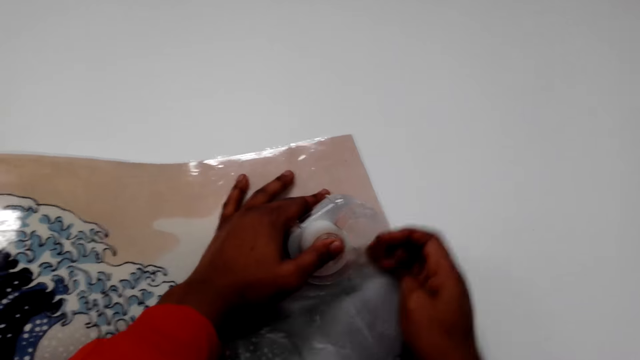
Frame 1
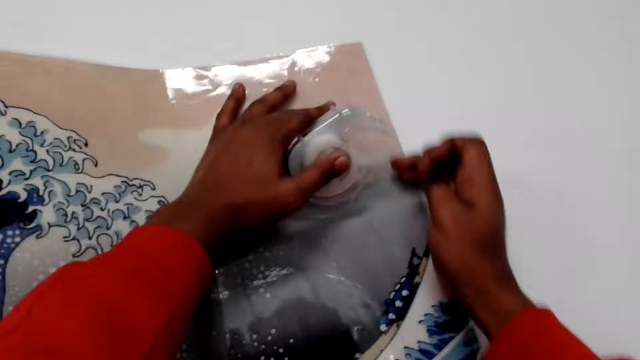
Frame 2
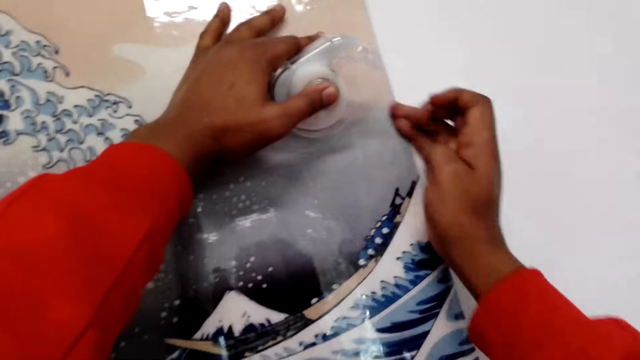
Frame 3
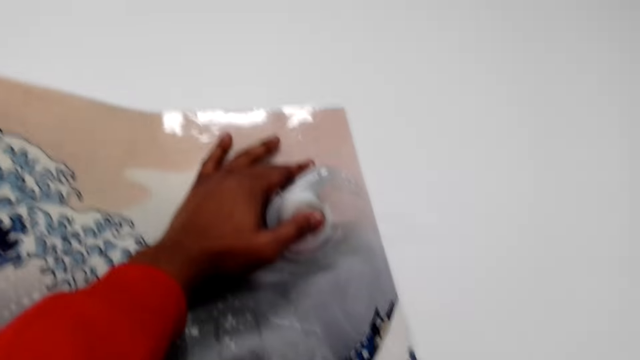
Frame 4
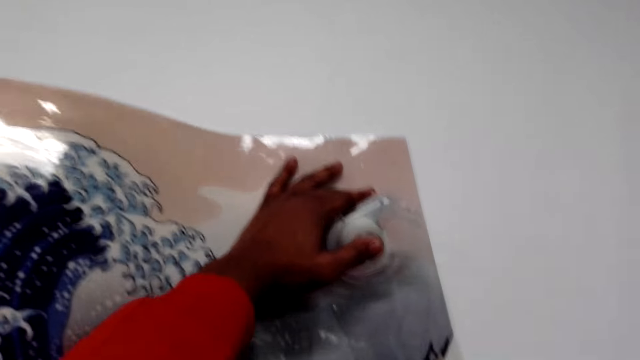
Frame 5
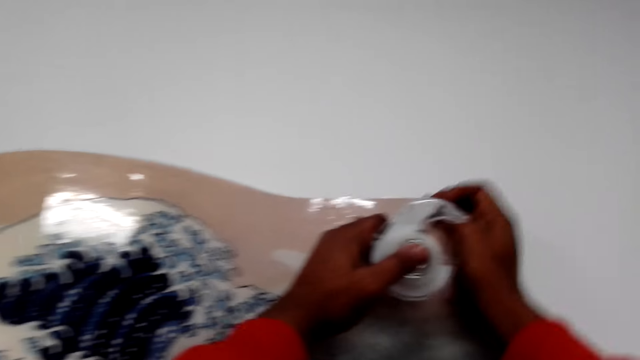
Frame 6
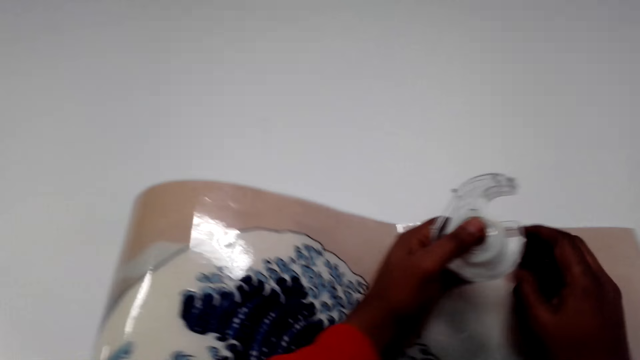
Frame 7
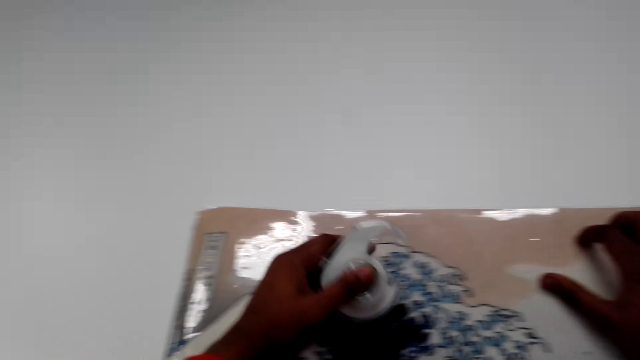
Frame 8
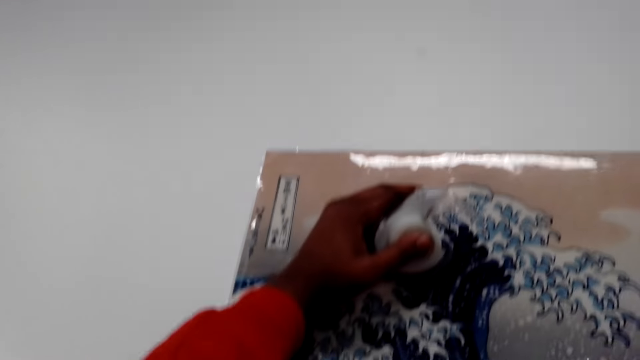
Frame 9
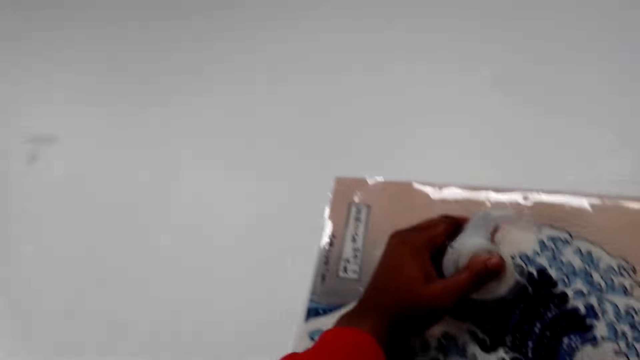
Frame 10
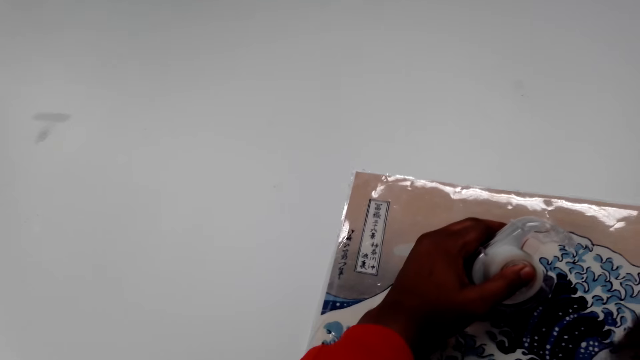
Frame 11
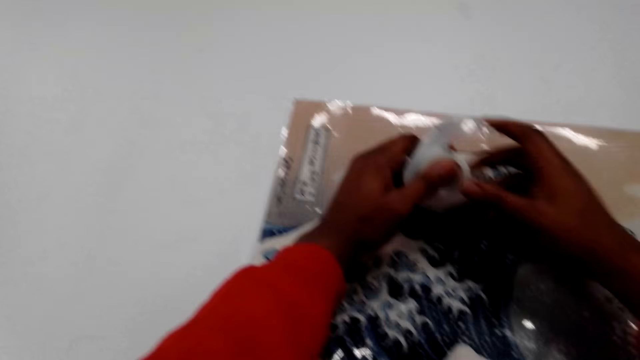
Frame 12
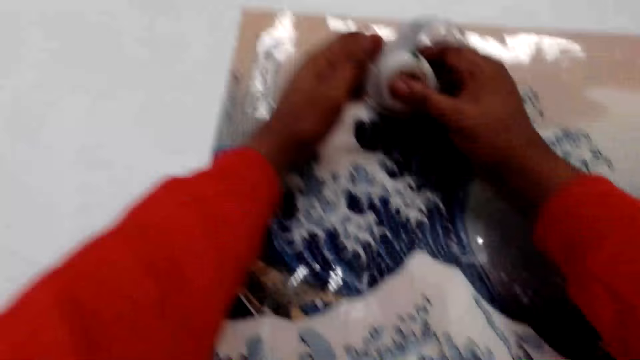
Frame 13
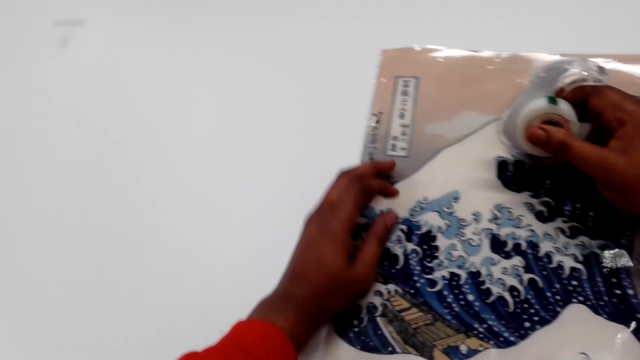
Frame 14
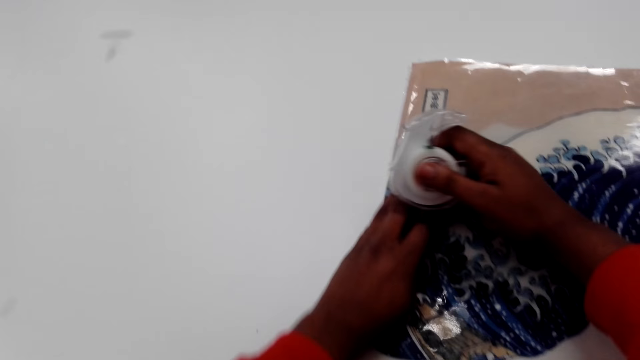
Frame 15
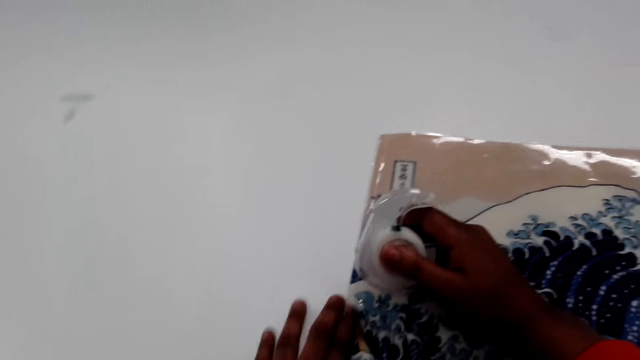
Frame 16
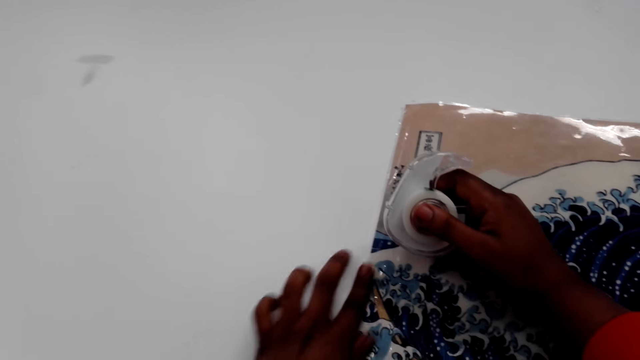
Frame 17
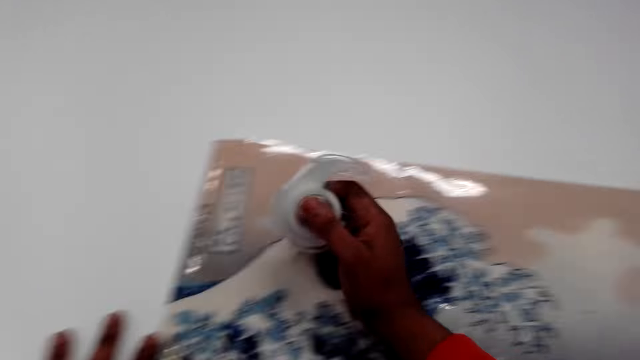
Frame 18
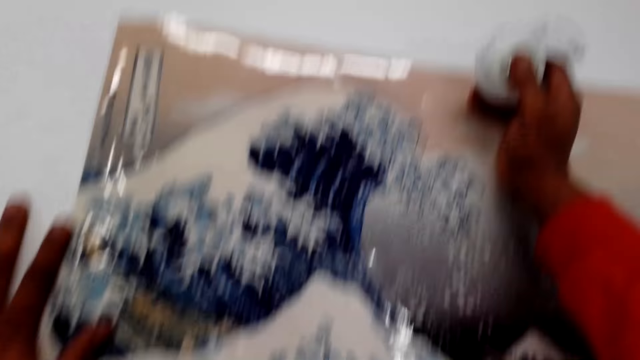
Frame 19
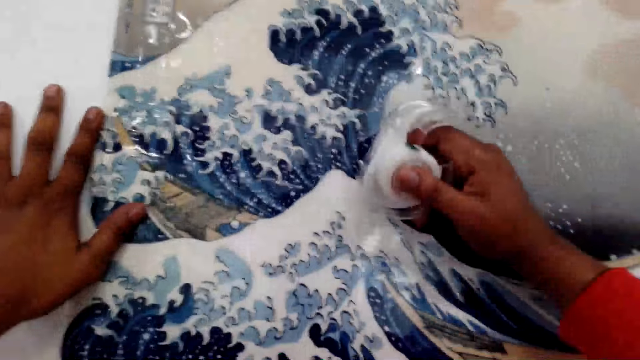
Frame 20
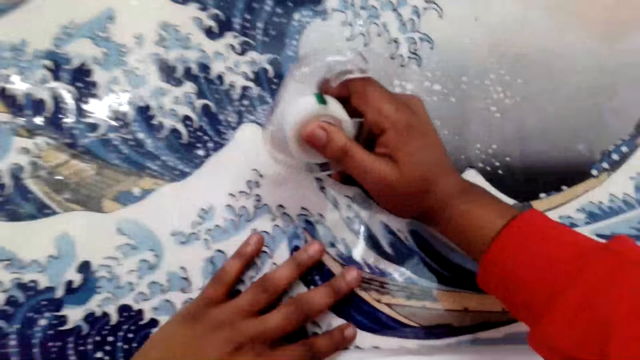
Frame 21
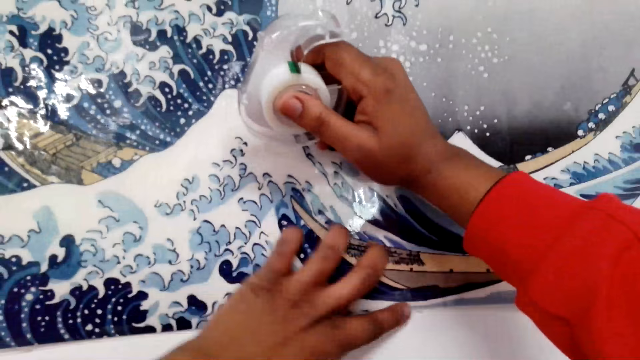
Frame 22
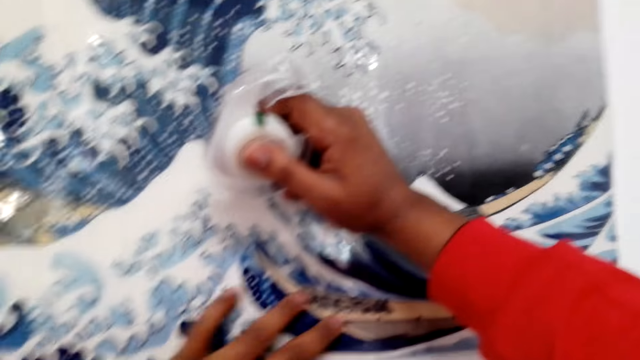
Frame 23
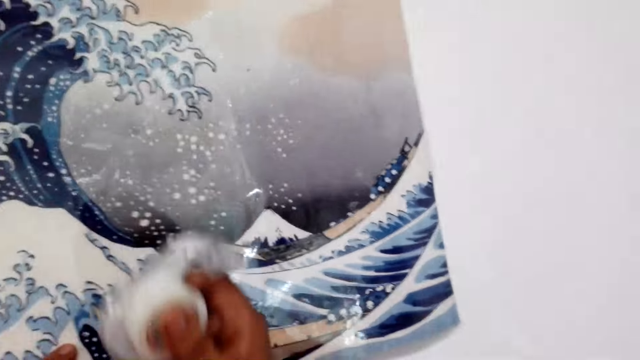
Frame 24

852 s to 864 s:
The camera wearer aligns a photo on the wall.

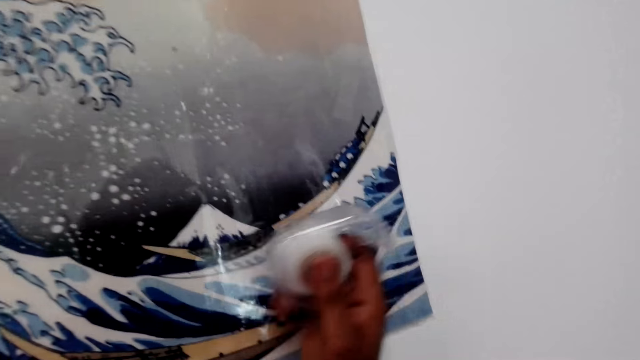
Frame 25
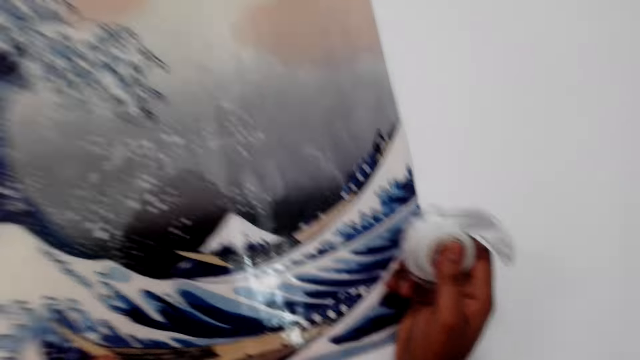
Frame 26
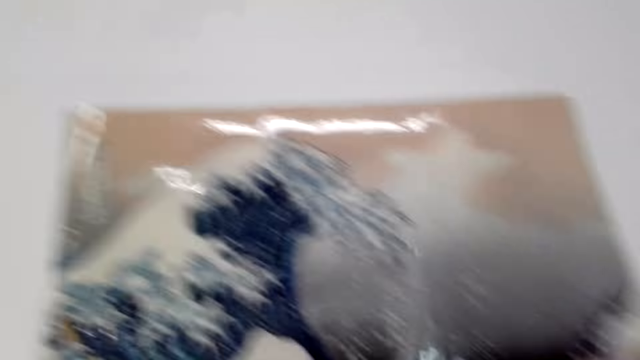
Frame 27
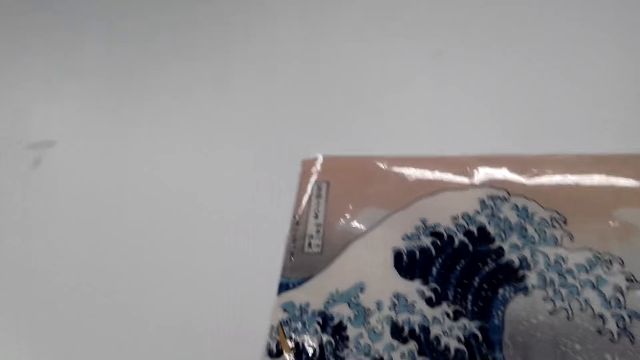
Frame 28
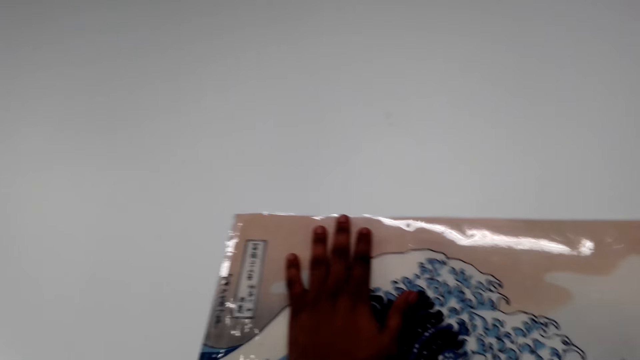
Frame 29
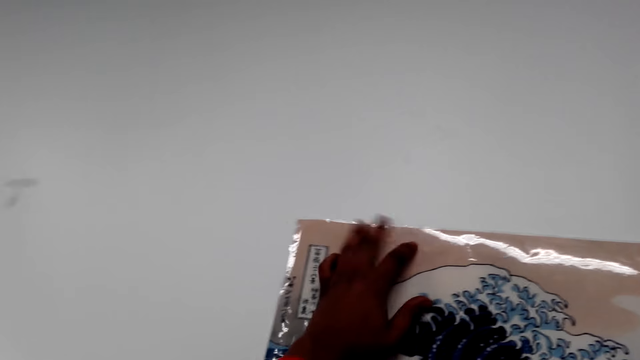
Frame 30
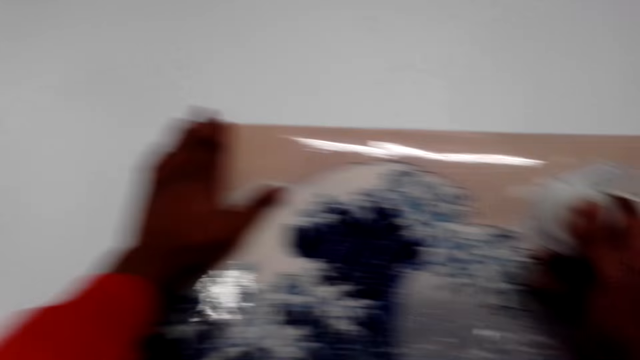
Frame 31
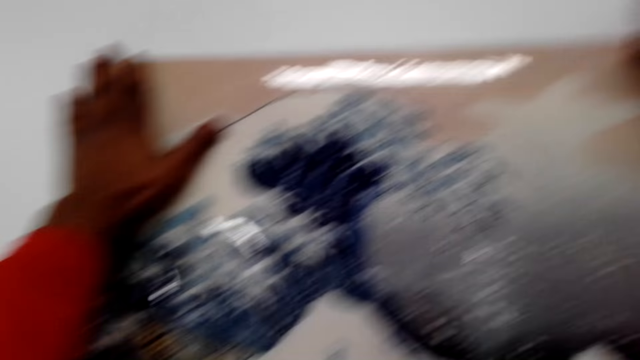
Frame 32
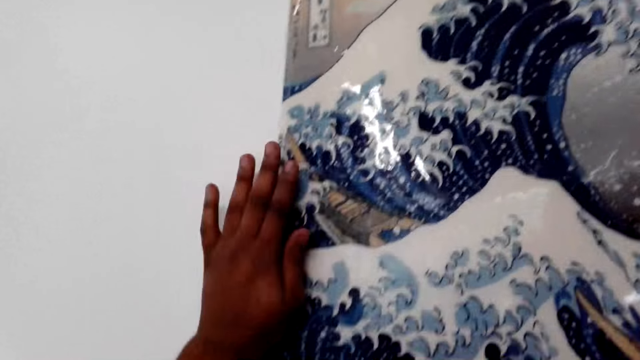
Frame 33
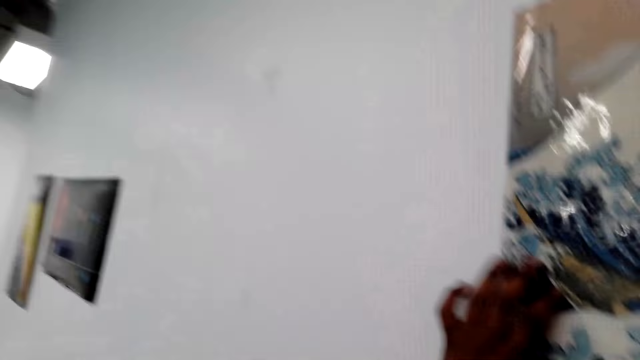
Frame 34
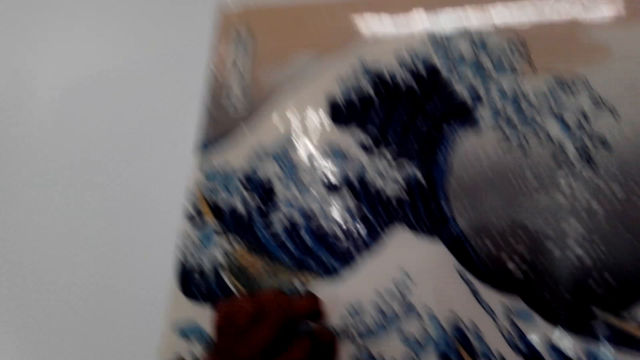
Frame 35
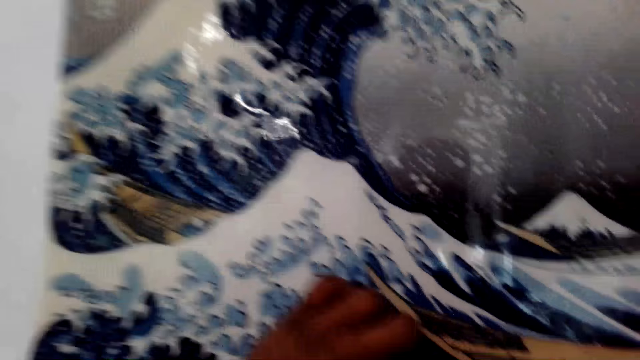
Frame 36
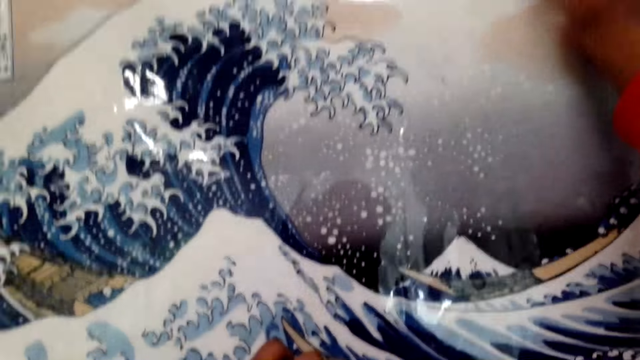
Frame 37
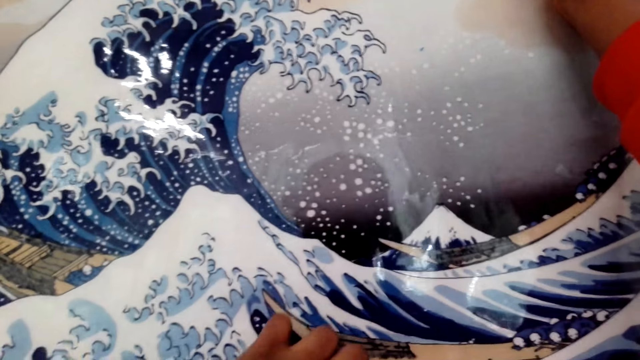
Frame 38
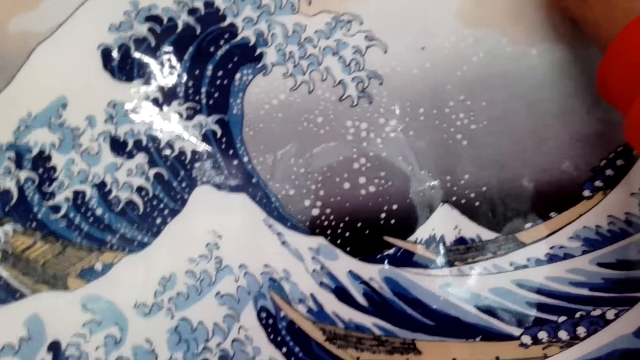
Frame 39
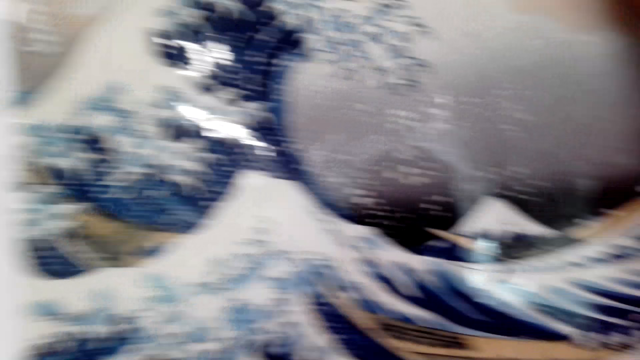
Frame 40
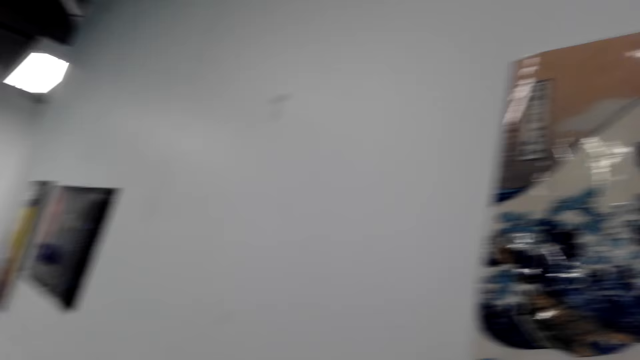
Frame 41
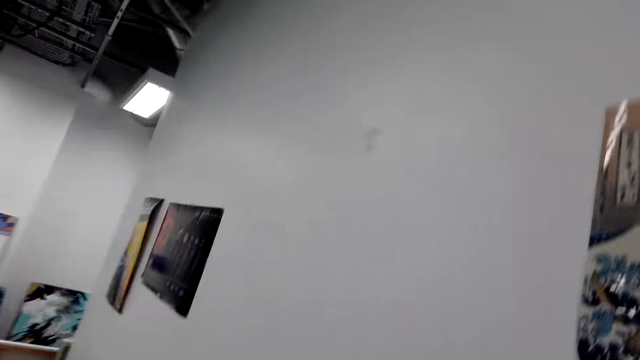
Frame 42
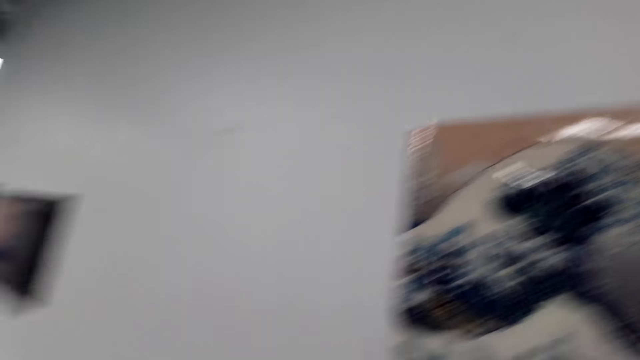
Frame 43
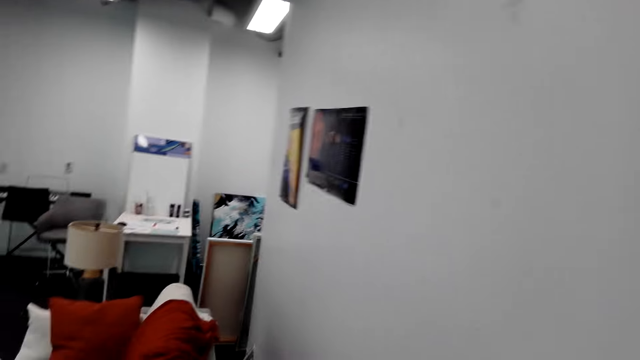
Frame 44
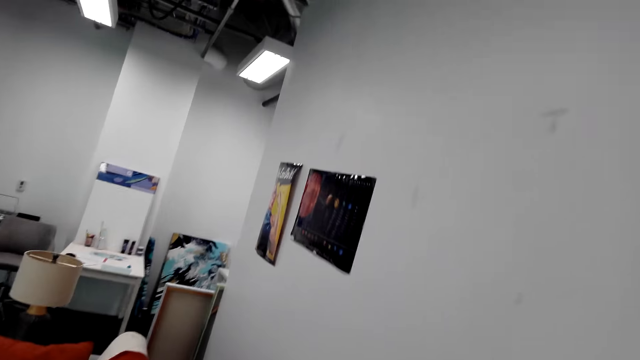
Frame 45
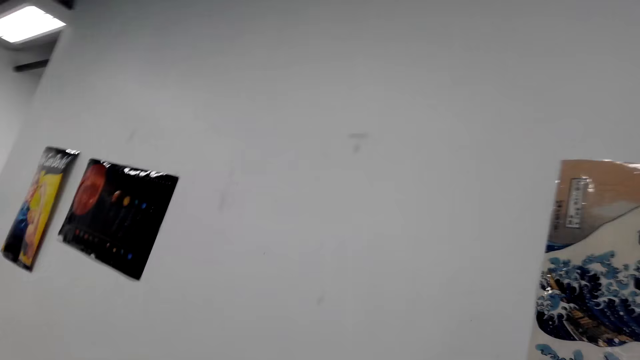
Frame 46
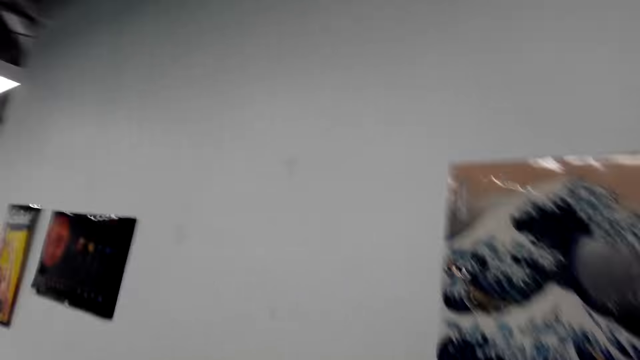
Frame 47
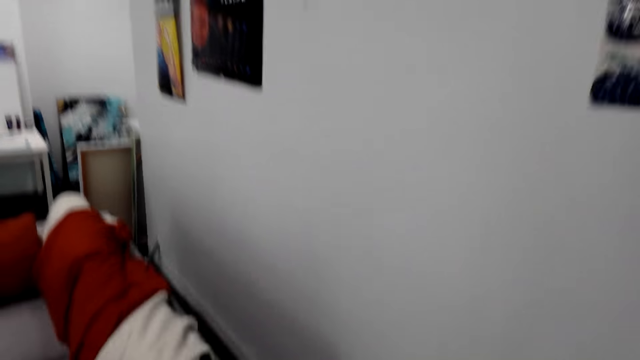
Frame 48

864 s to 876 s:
The camera wearer looks around the house. They move along the wall and walk around the house.
